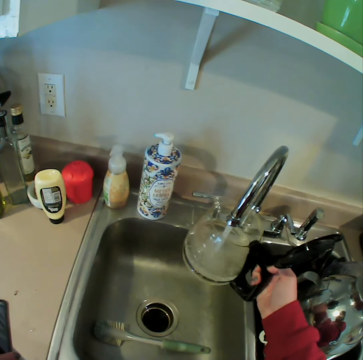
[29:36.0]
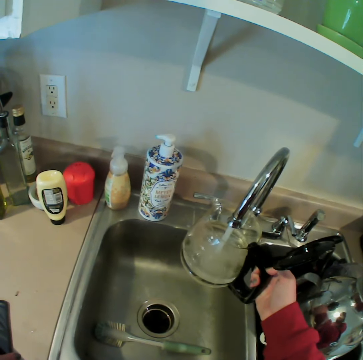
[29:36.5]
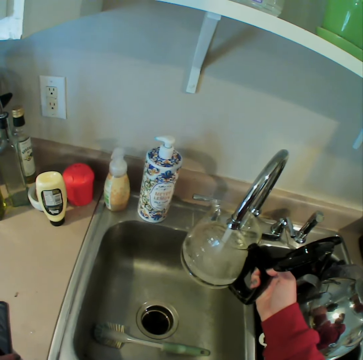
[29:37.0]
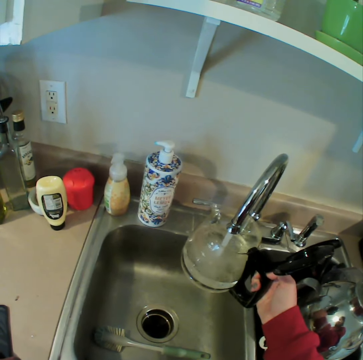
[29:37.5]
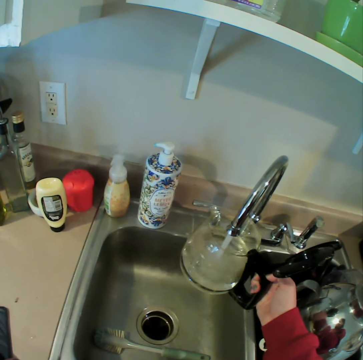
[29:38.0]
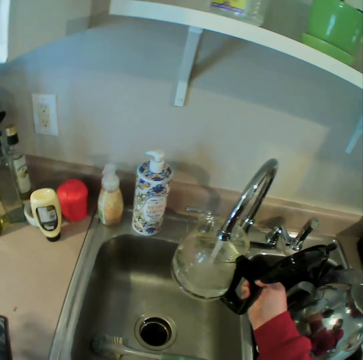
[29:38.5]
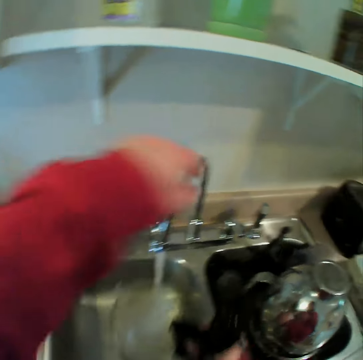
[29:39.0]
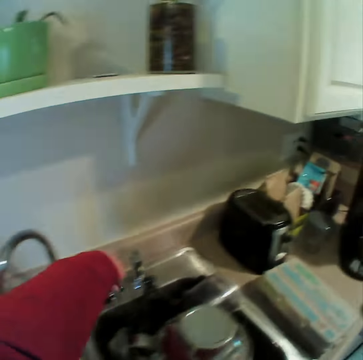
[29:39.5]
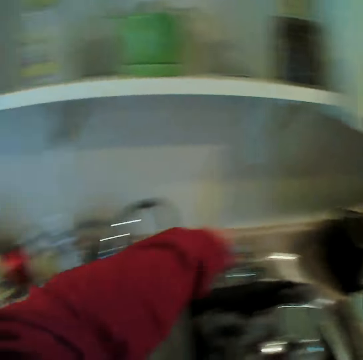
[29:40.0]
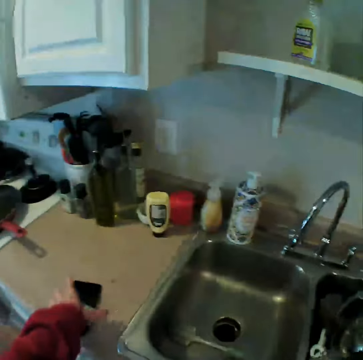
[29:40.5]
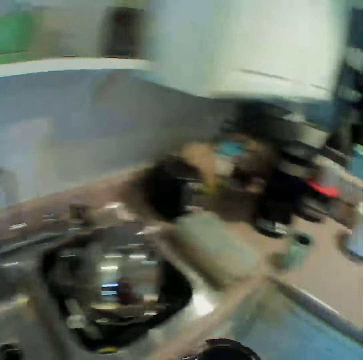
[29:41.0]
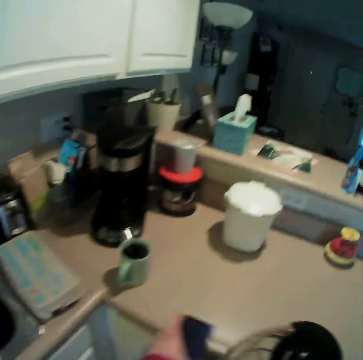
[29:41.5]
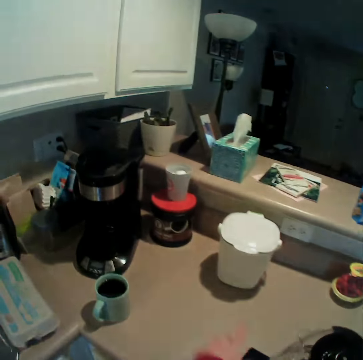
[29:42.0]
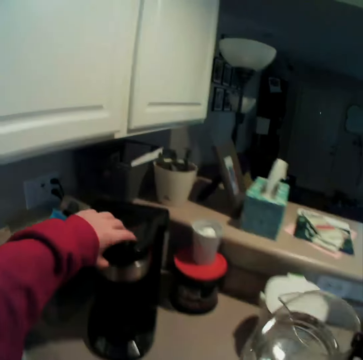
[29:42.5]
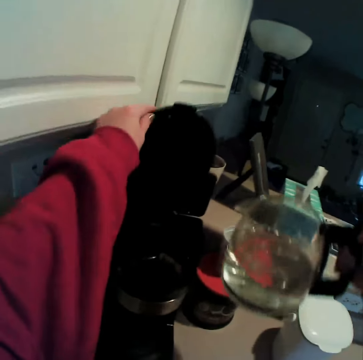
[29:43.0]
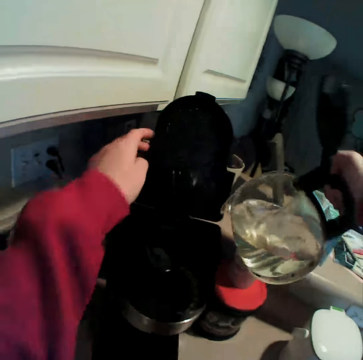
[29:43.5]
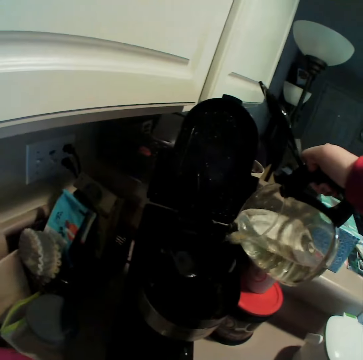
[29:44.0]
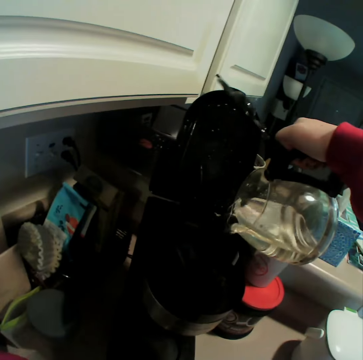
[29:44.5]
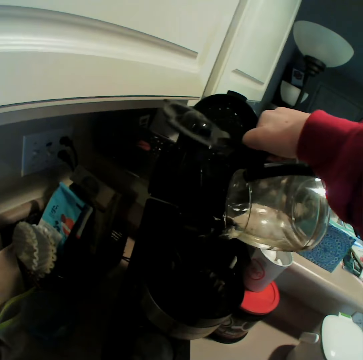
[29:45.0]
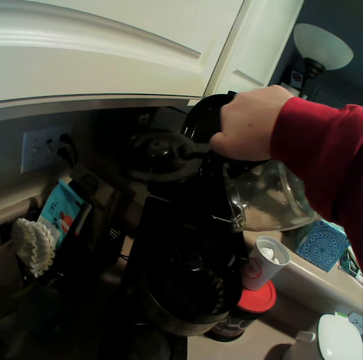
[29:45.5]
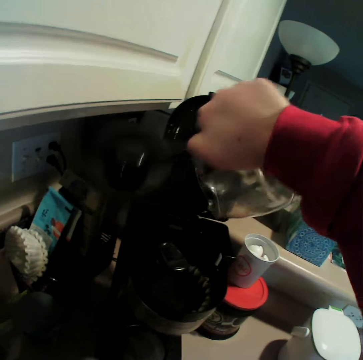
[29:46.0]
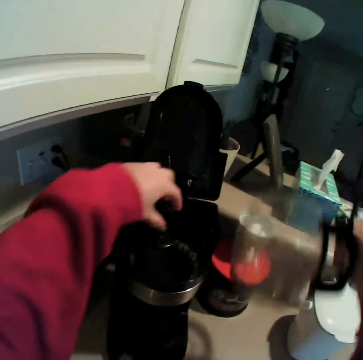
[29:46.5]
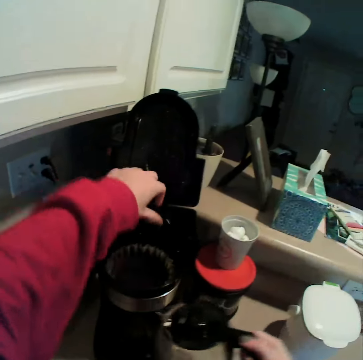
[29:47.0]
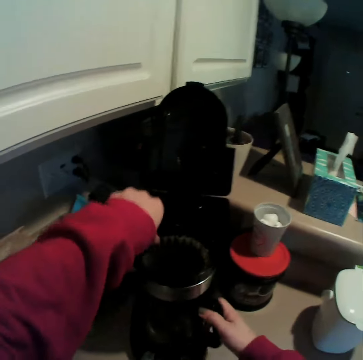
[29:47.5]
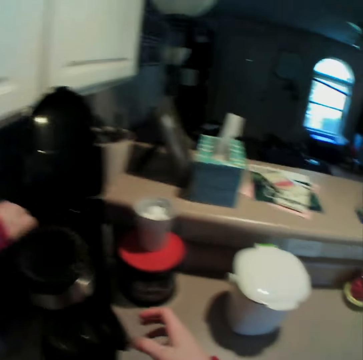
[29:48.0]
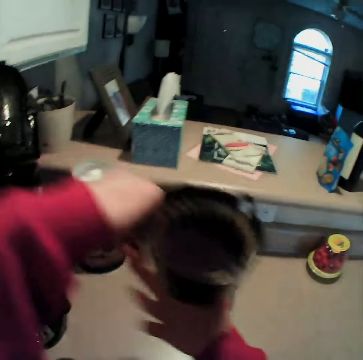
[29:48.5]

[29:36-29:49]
The camera wearer closes the tap. She picks up a phone. She walks towards a kitchen counter. She opens an electric blender. She pours water in the blender. She touches her face. She removes the grinder.

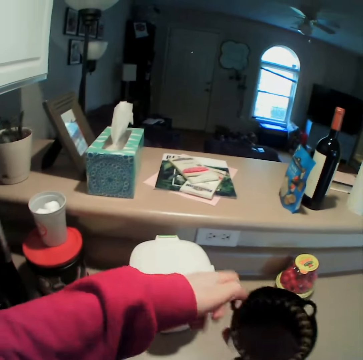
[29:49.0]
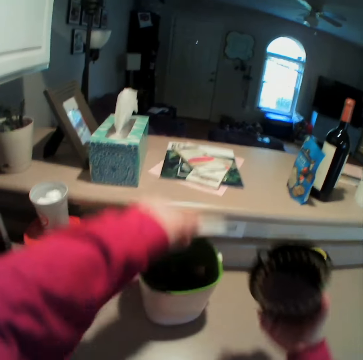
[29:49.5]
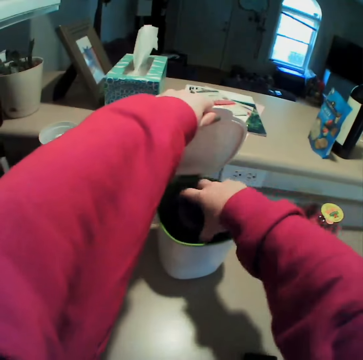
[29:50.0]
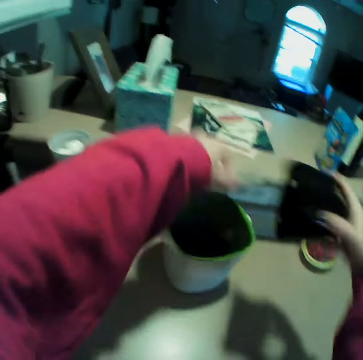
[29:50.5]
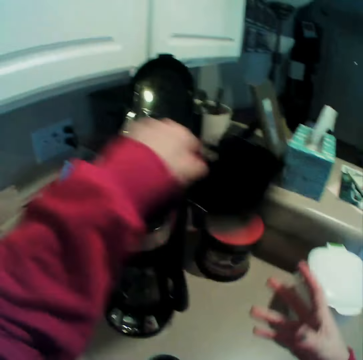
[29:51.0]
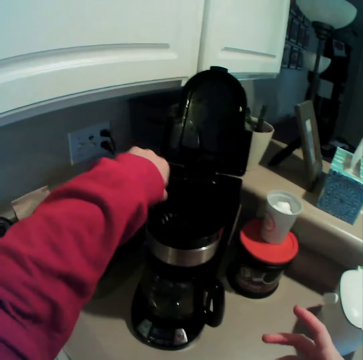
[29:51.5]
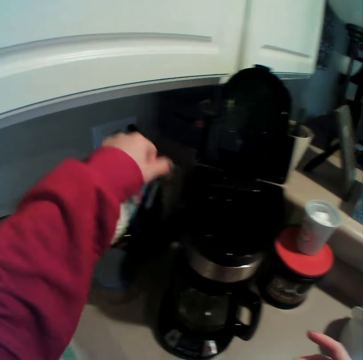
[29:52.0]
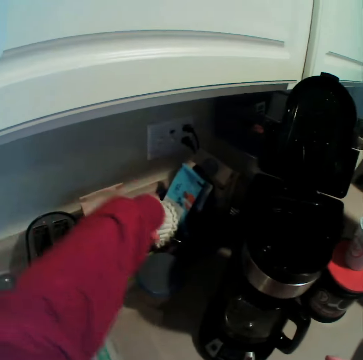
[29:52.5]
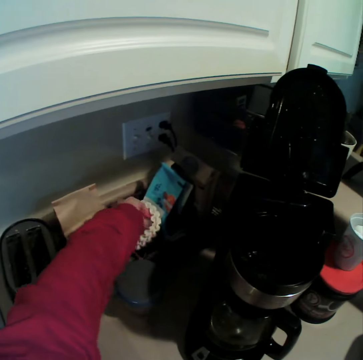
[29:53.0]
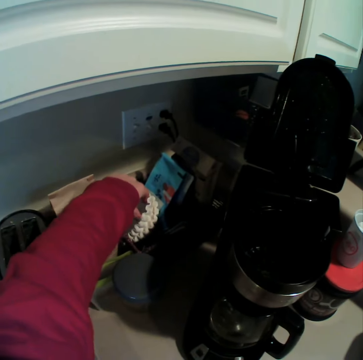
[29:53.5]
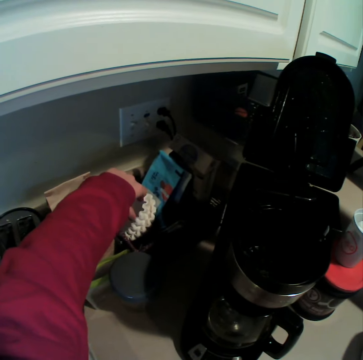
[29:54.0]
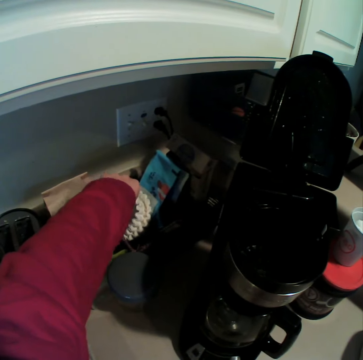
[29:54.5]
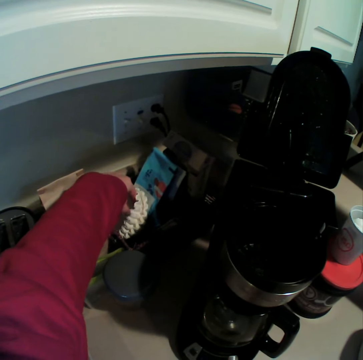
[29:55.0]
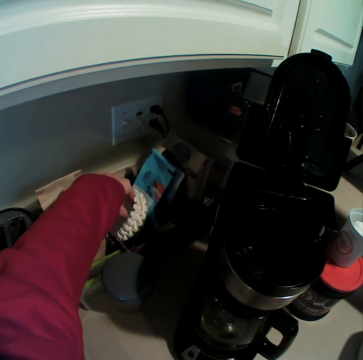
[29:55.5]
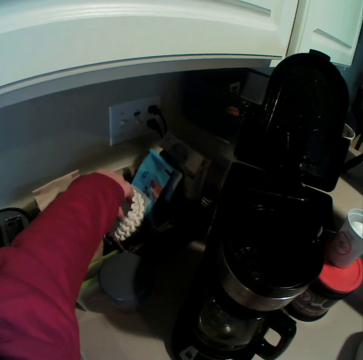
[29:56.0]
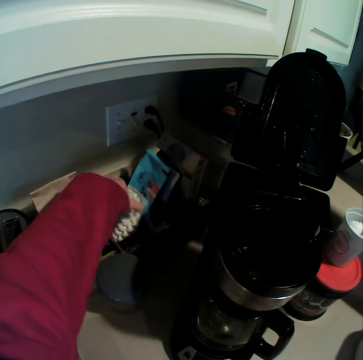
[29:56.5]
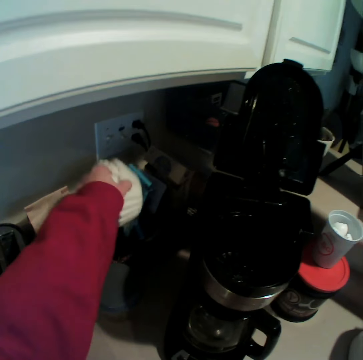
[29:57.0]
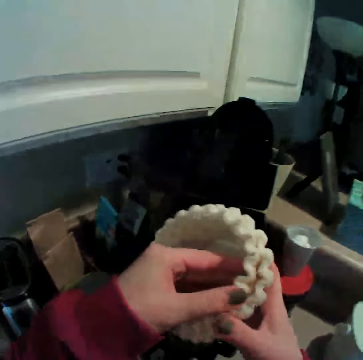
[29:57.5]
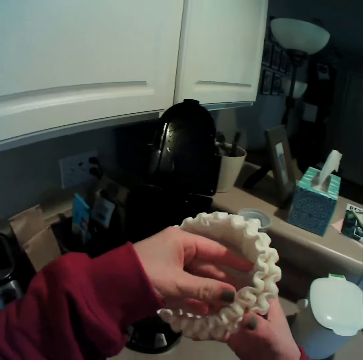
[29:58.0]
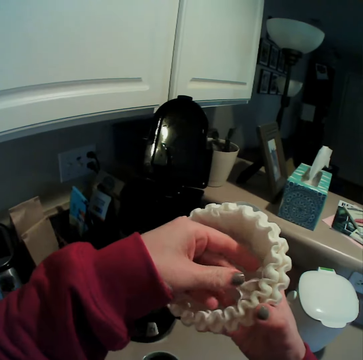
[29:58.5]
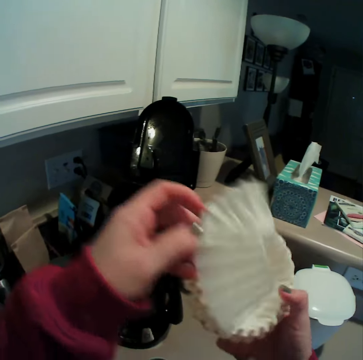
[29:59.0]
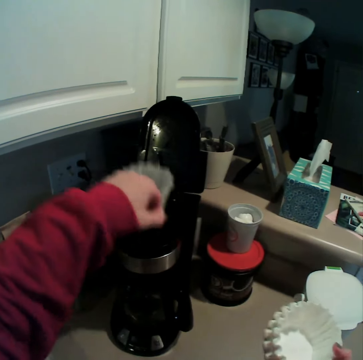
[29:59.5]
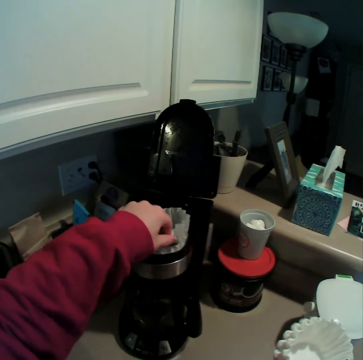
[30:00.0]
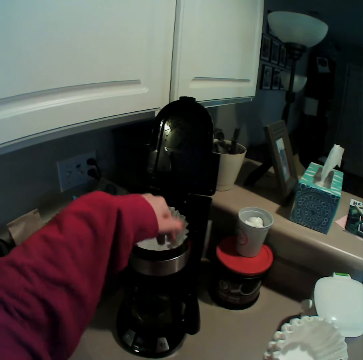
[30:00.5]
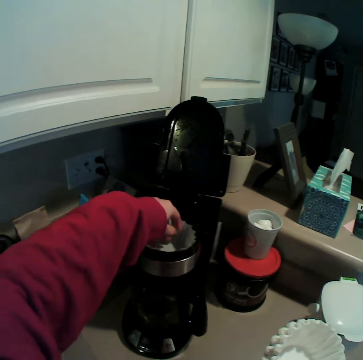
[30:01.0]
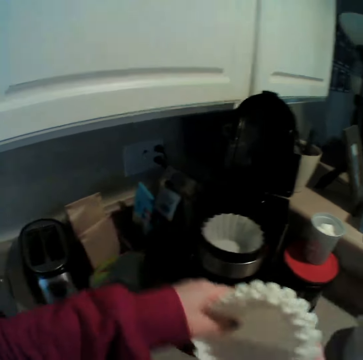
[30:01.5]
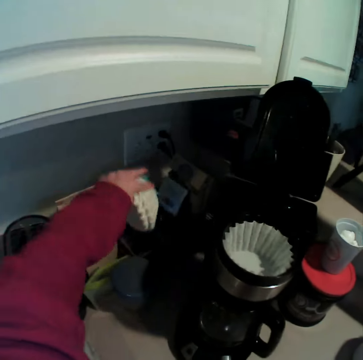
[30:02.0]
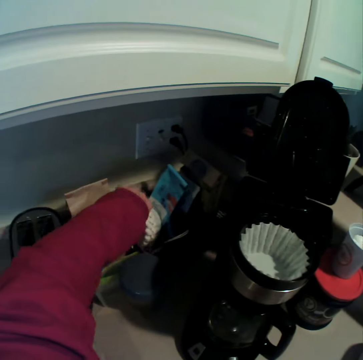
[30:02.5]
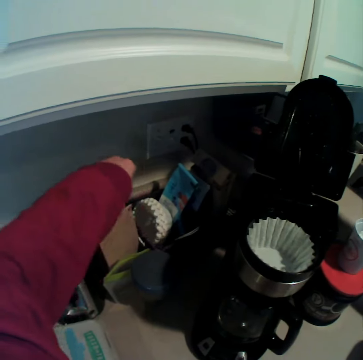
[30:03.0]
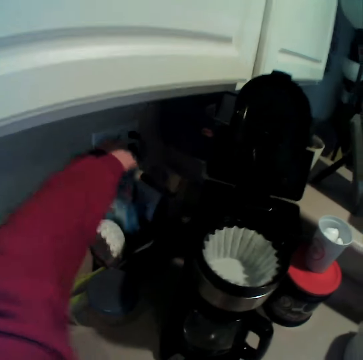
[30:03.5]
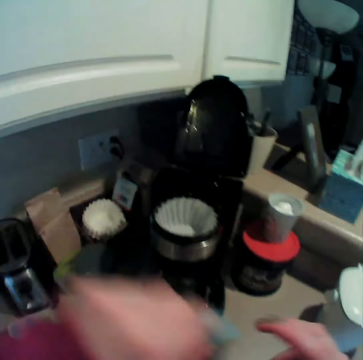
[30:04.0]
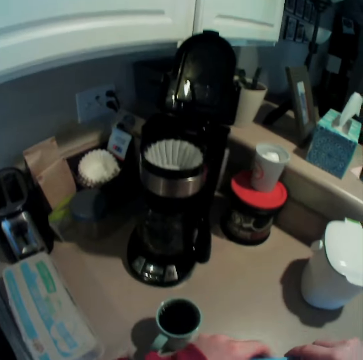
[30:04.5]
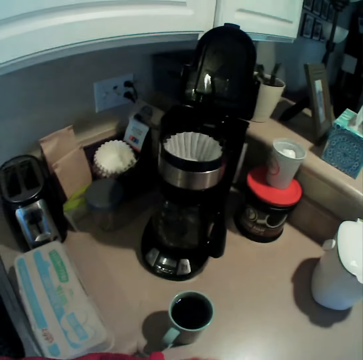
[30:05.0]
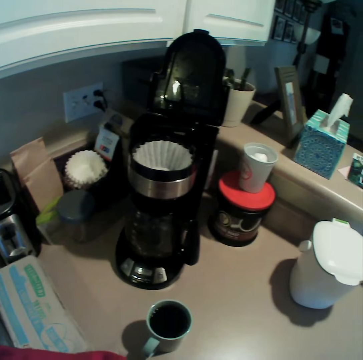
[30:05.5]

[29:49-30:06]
The camera wearer opens a trash bin. They pour trash in the trash bin. They put the grinder in the blender. They stretch a hand. They take a cupcakes package. They take one cupcake package and put the cupcake package in the blender. They put the other cupcakes back. They pick up a coffee packet.

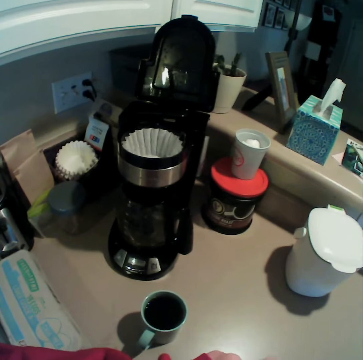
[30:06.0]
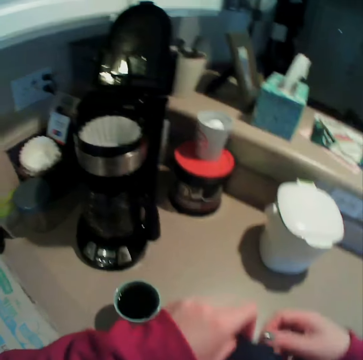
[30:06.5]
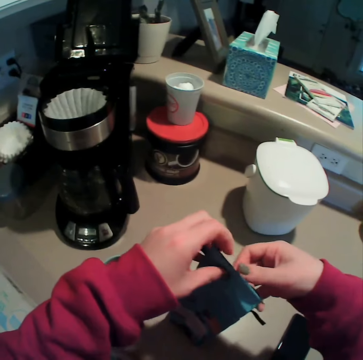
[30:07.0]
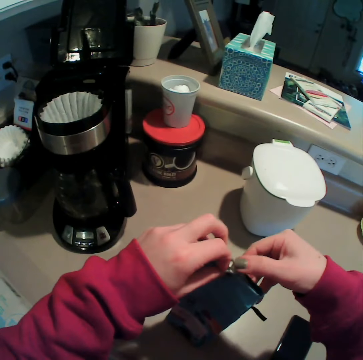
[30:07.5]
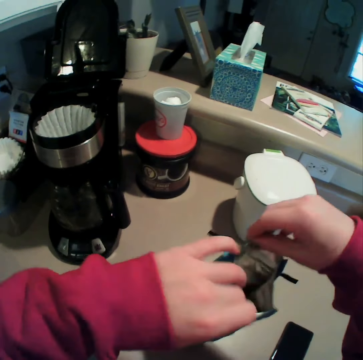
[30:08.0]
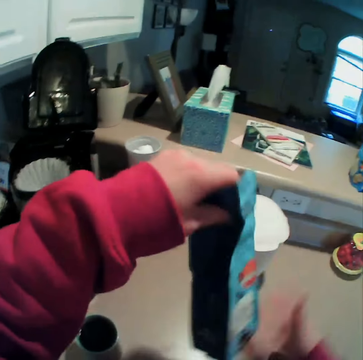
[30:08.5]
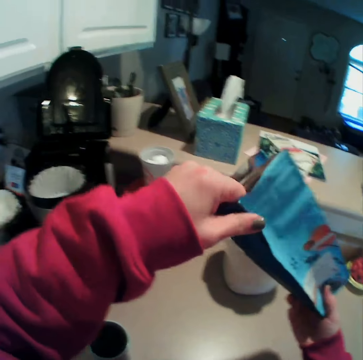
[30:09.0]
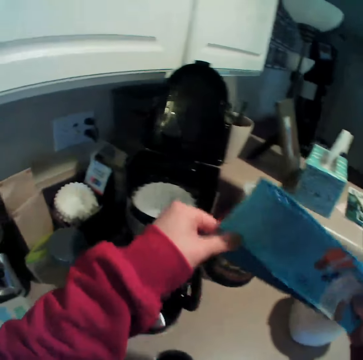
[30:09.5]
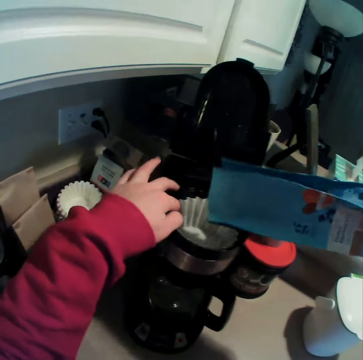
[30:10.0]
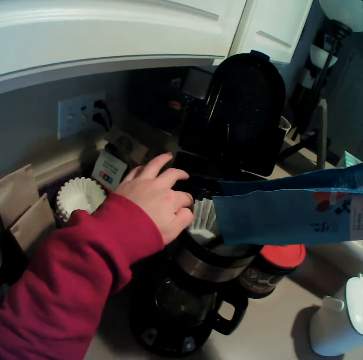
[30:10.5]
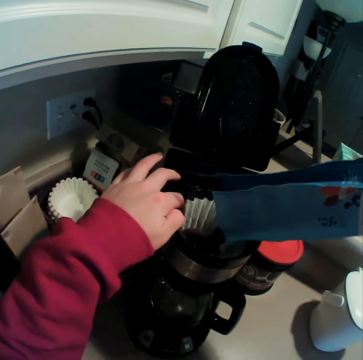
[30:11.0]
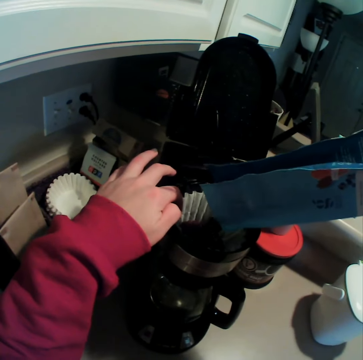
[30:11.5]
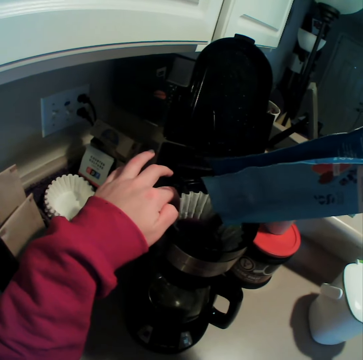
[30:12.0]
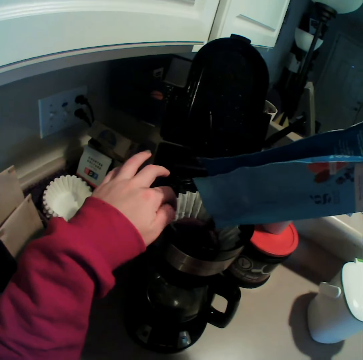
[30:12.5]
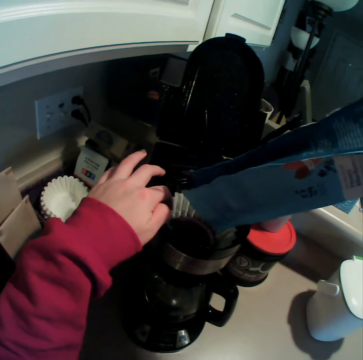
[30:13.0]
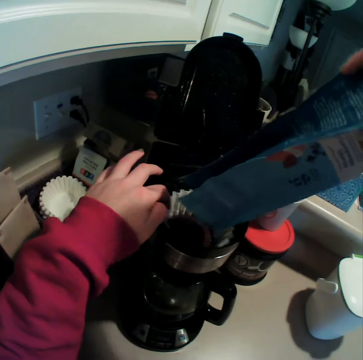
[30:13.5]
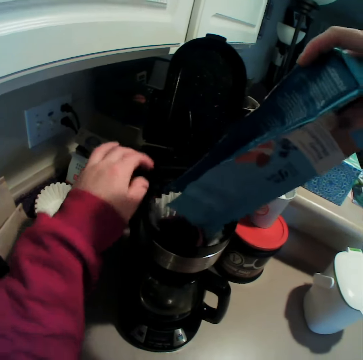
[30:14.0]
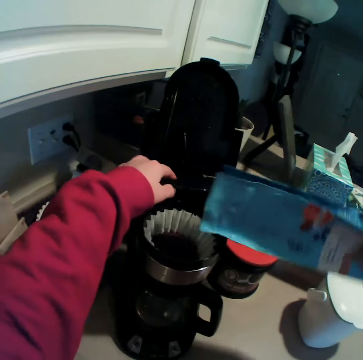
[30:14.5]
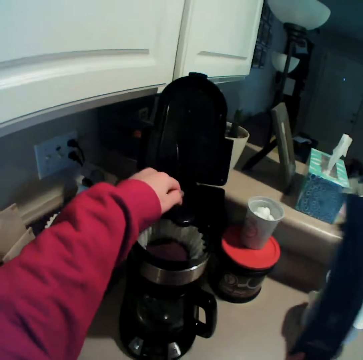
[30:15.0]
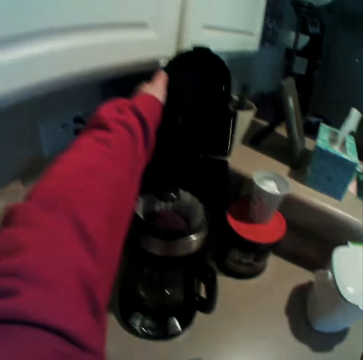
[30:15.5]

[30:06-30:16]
The camera wearer opens the package. They pour the ingredient in the cupcake package.
